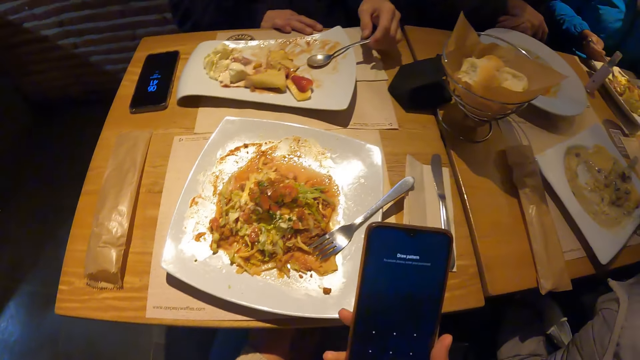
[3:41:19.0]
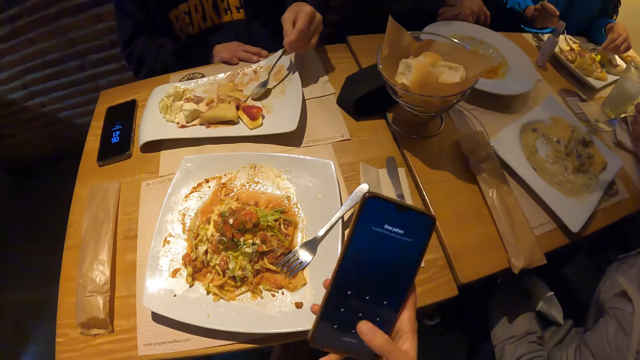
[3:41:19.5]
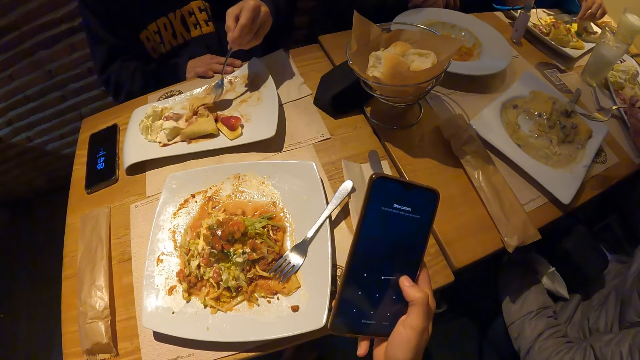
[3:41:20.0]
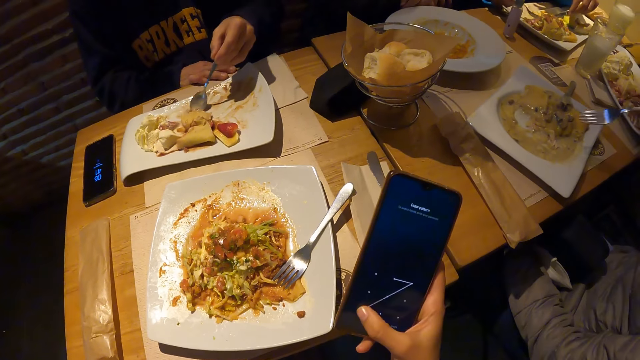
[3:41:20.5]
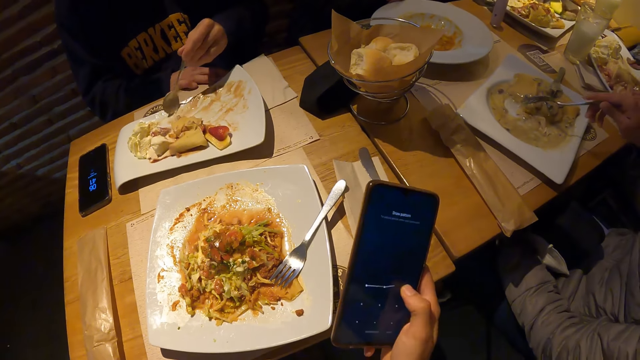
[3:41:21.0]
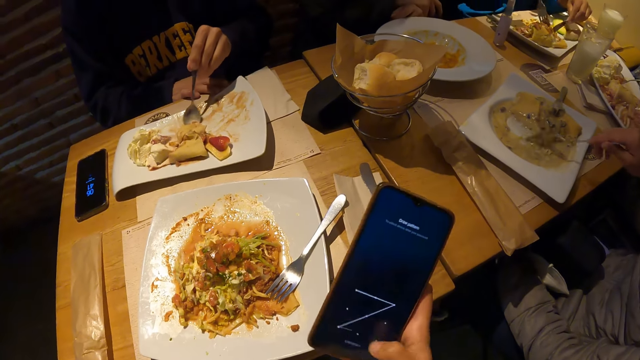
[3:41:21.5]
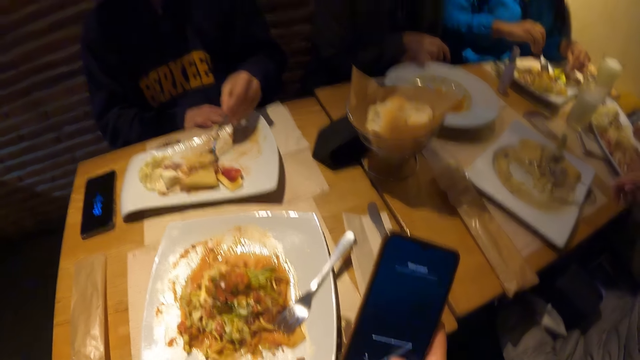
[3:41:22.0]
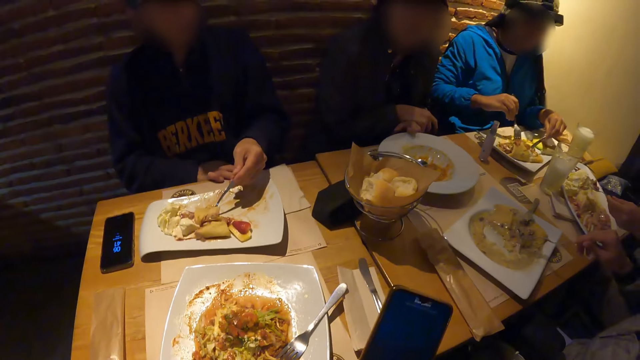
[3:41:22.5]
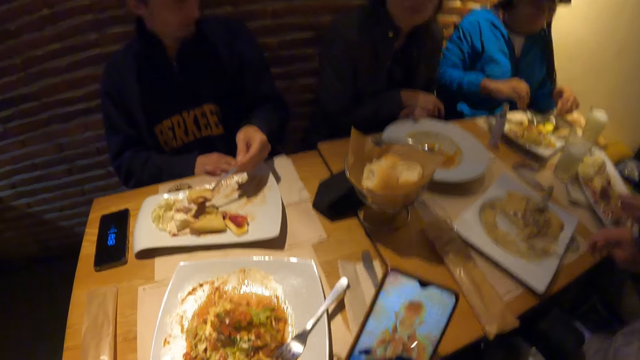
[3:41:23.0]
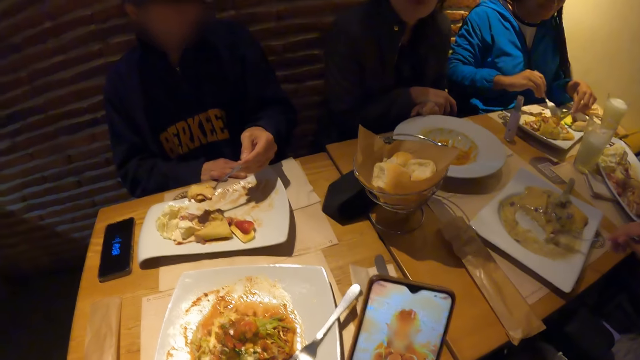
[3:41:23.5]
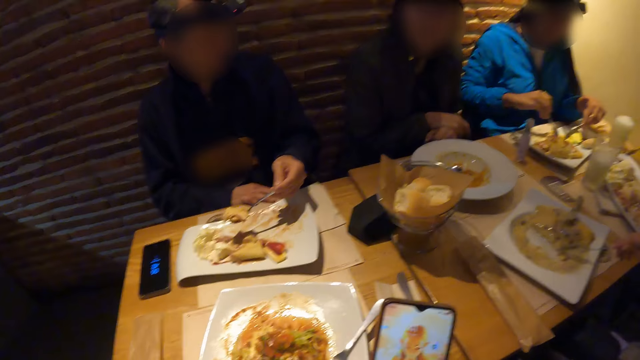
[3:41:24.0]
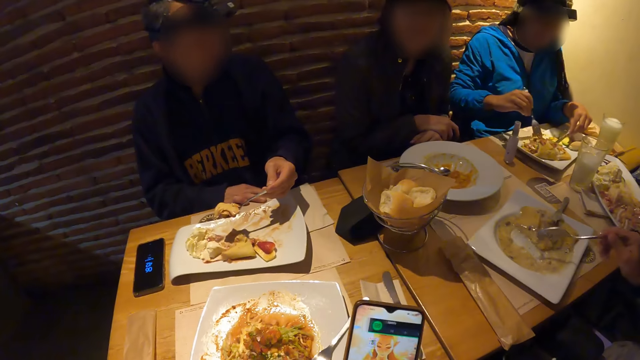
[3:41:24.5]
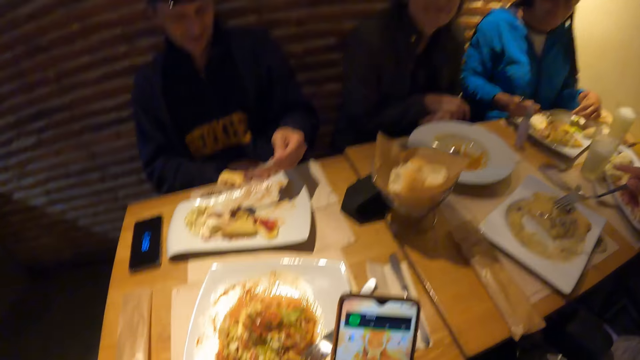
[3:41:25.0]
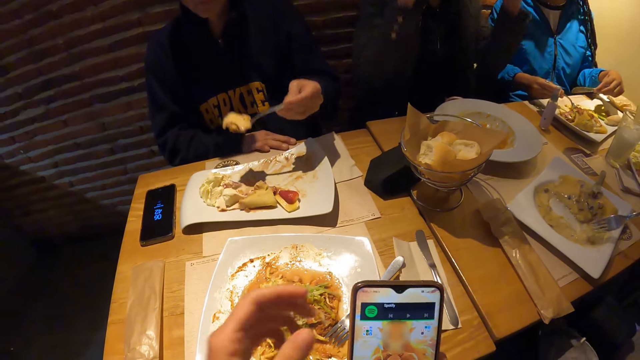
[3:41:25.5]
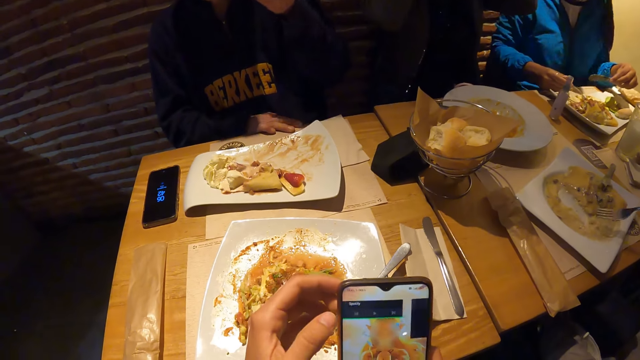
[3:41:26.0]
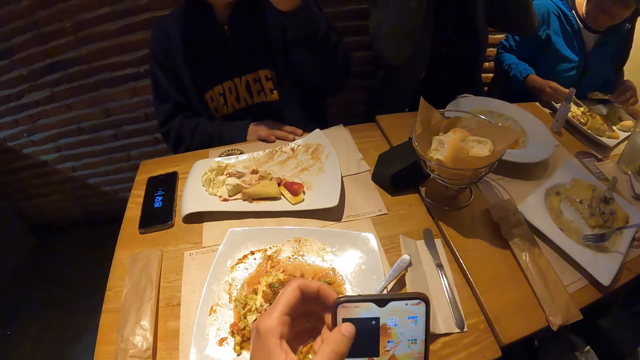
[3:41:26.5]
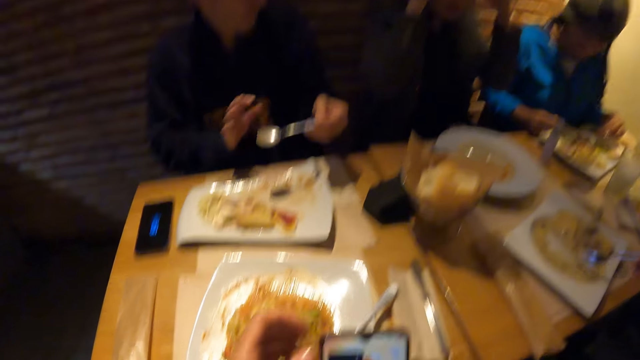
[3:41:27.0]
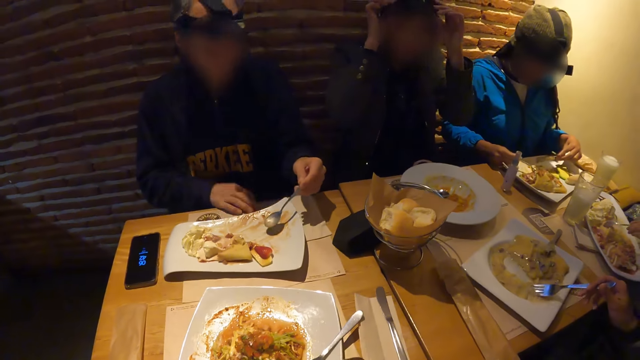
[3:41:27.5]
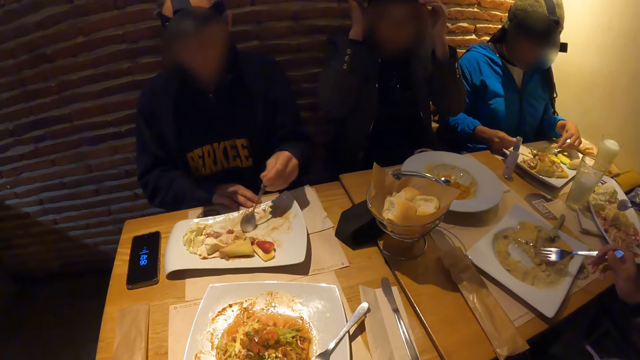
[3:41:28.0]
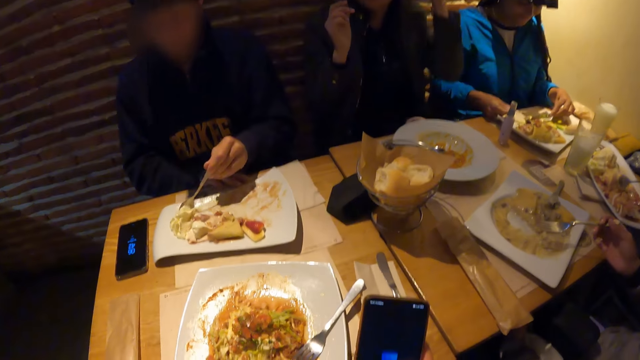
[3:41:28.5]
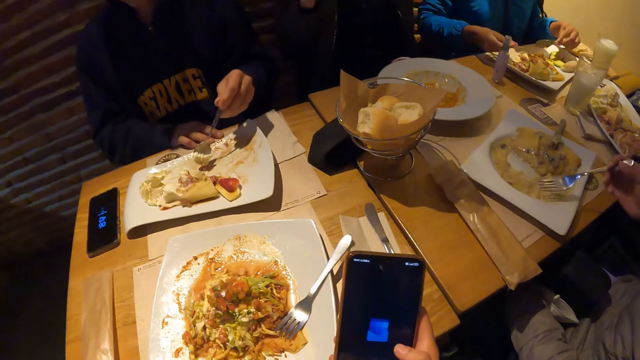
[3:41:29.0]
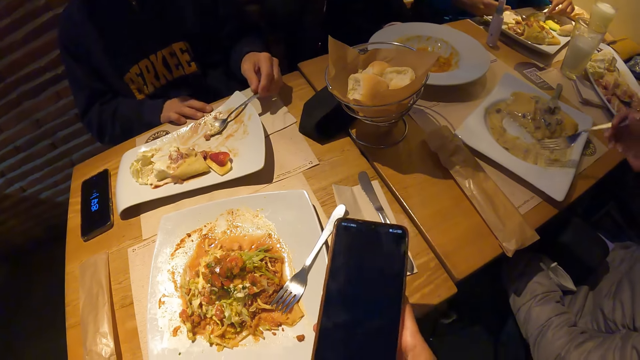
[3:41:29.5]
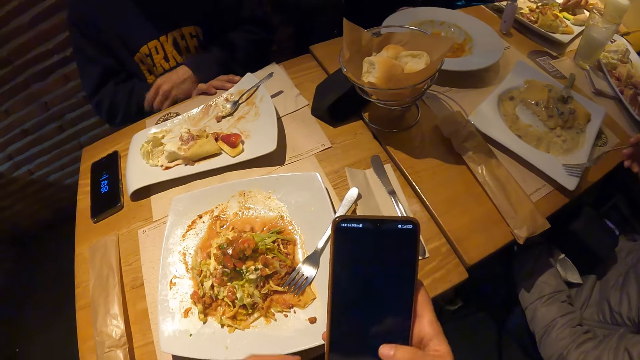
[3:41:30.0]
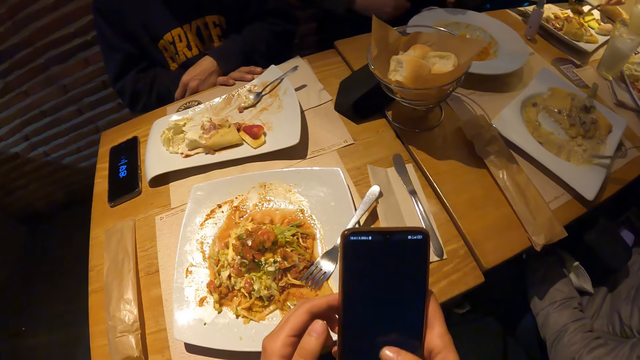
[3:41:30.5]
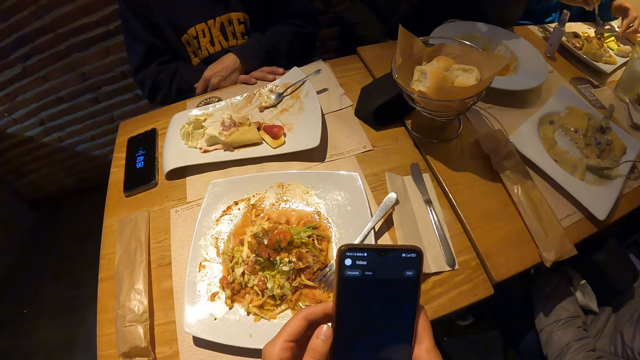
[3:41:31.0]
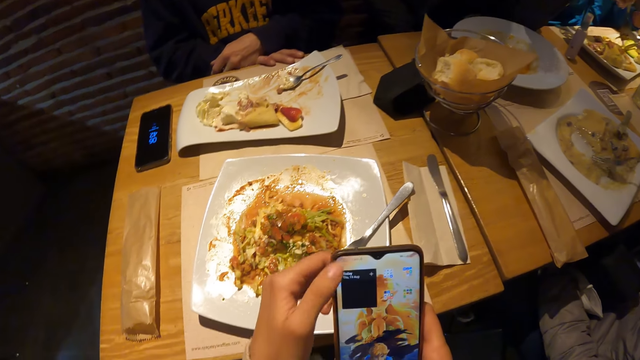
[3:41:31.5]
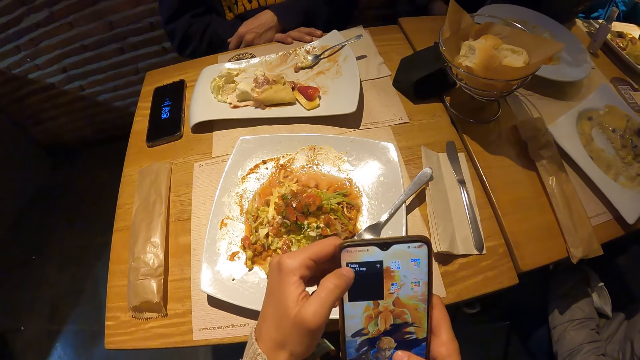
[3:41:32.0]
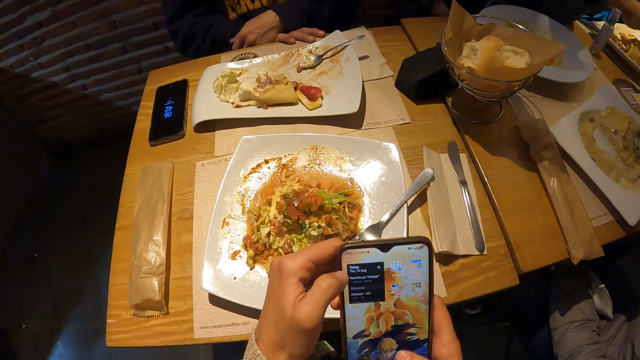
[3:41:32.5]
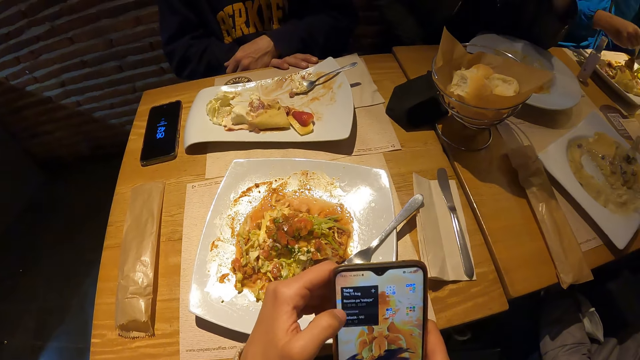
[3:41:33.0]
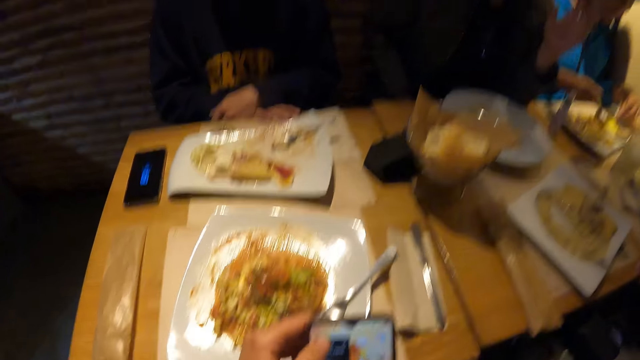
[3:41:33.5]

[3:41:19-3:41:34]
The man picks up the spoon from the plate with his left hand. The camera wearer operates the phone with his hands. The man eats the meal with the spoon in his left hand. The camera wearer uses the phone. The woman adjusts a camera on her head with her hands. The man places the spoon in the plate with his left hand. The camera wearer uses the phone again.

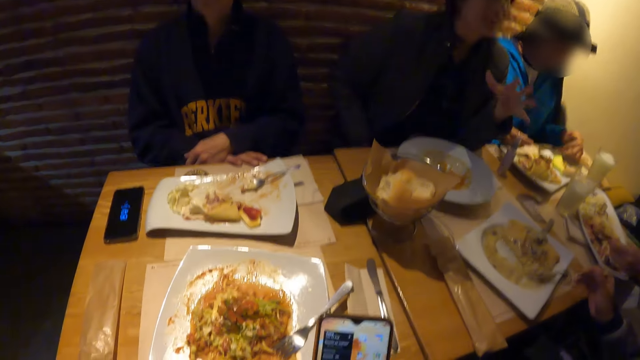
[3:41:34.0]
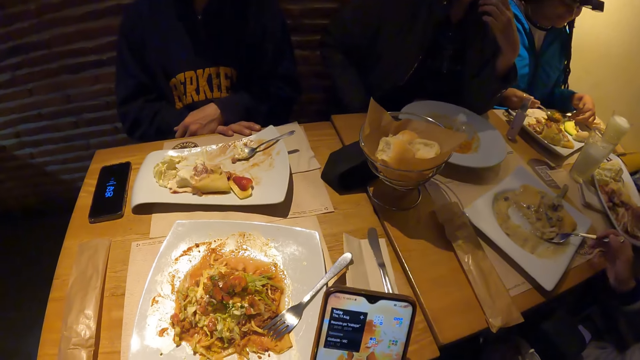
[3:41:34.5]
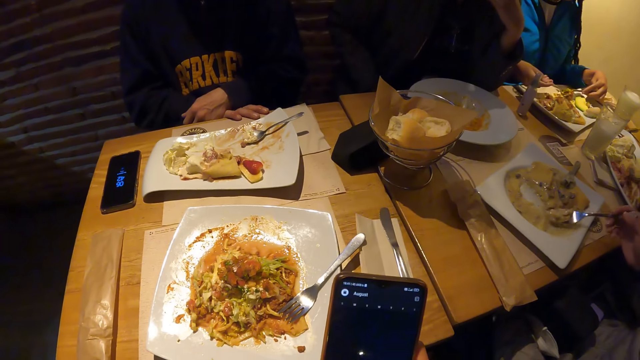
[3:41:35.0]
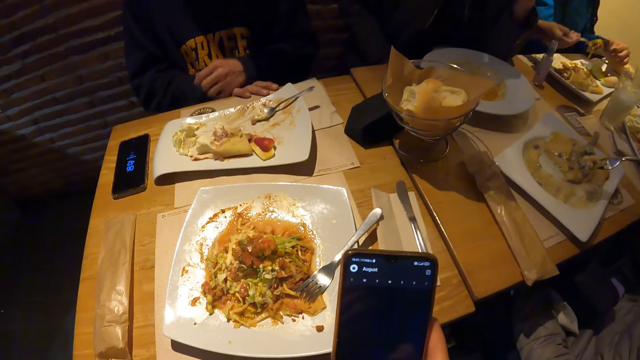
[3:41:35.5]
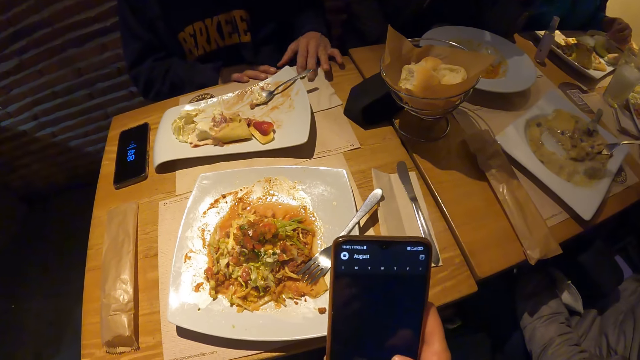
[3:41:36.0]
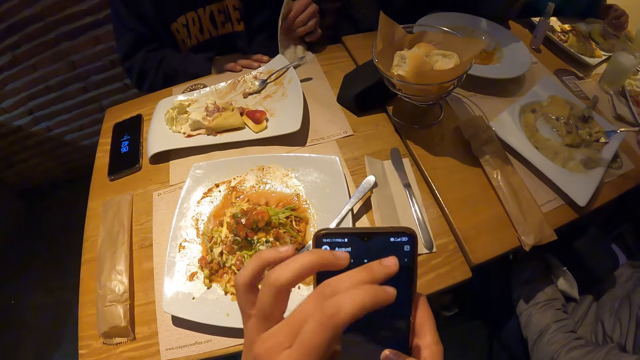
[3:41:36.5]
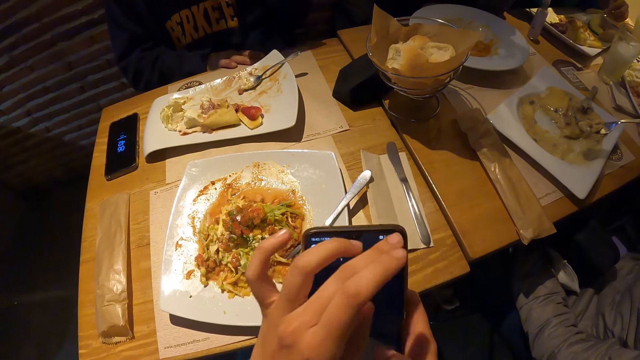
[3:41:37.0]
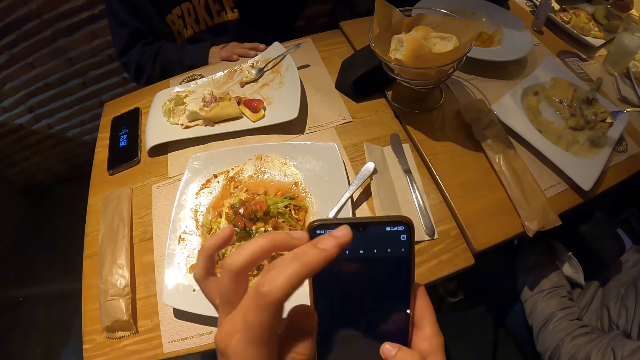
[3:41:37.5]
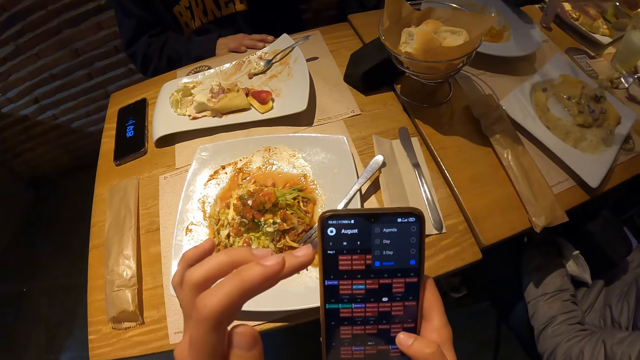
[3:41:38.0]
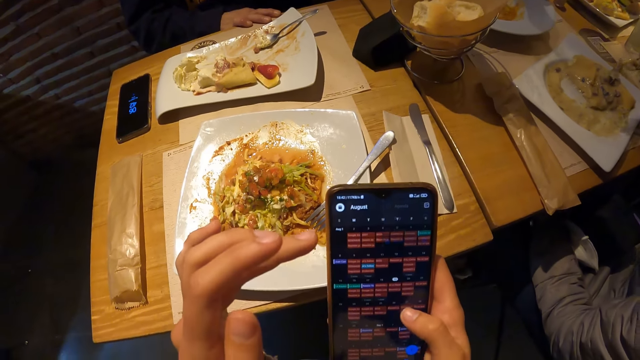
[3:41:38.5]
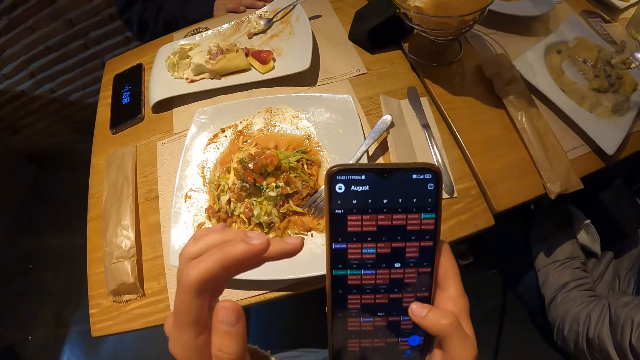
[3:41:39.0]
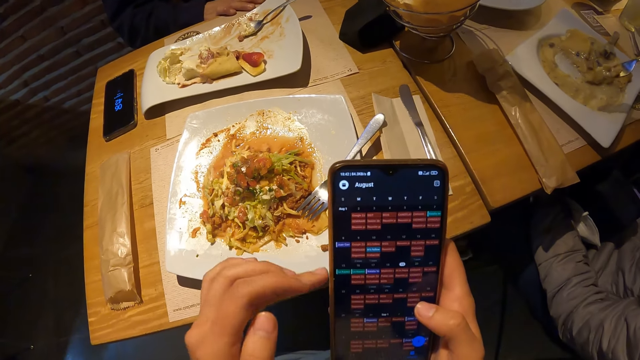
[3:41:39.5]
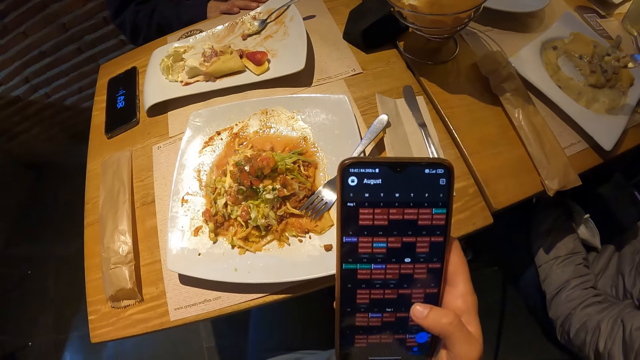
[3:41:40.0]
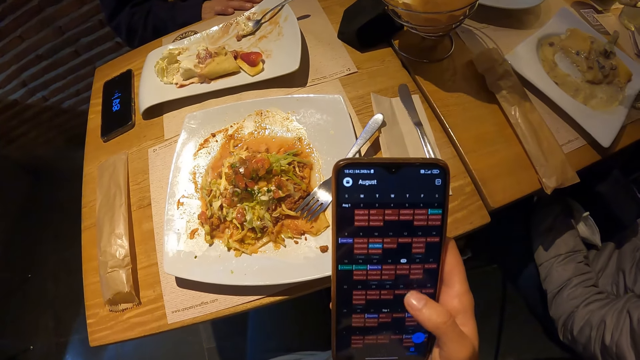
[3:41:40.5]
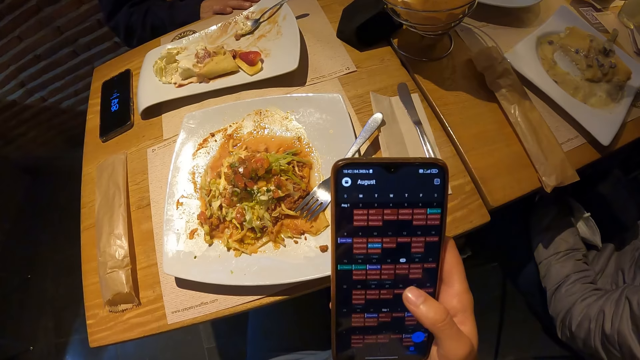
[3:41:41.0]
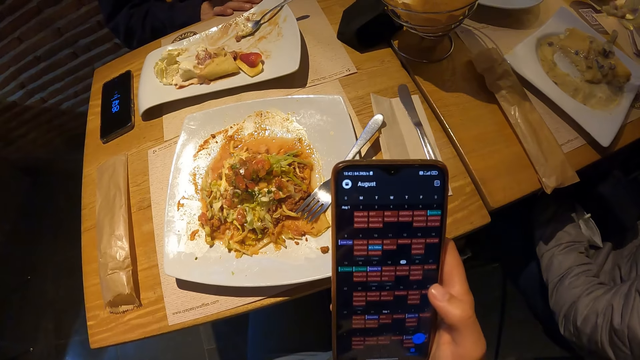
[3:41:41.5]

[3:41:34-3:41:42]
The man picks the napkin from the table with his left hand. The camera wearer uses the phone. They use the phone again.
